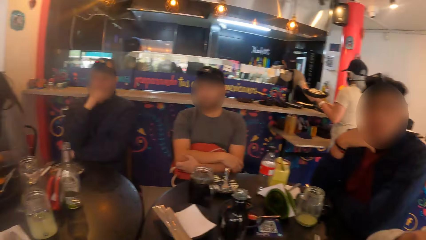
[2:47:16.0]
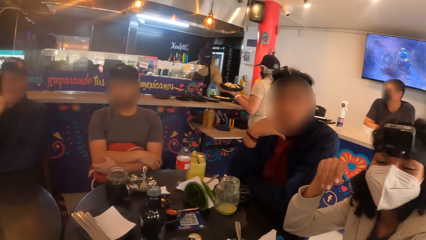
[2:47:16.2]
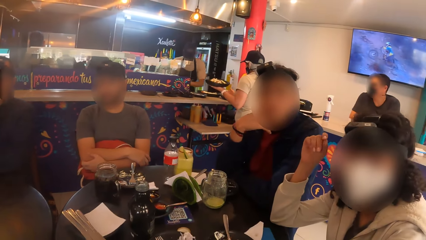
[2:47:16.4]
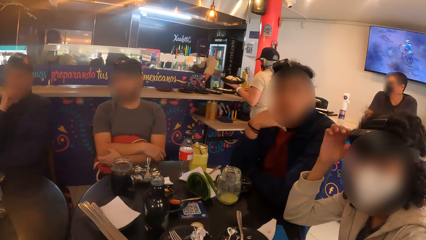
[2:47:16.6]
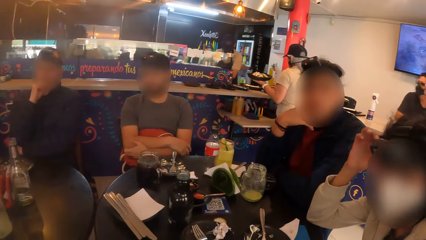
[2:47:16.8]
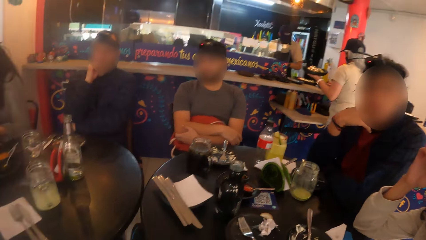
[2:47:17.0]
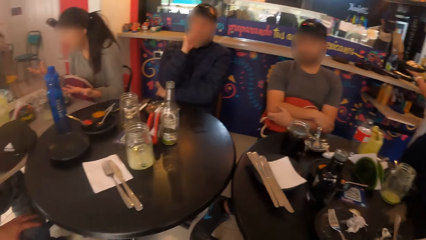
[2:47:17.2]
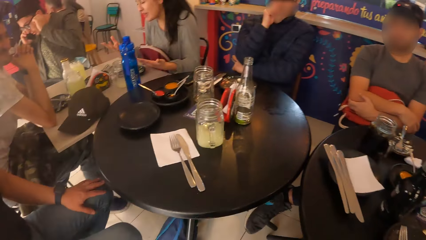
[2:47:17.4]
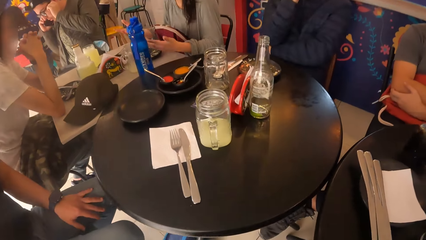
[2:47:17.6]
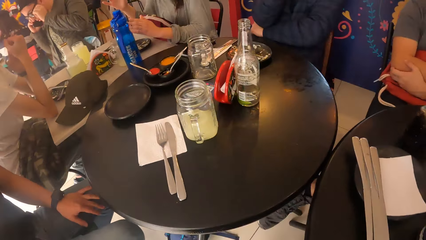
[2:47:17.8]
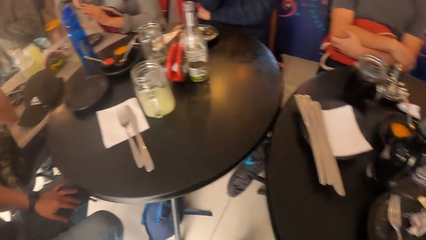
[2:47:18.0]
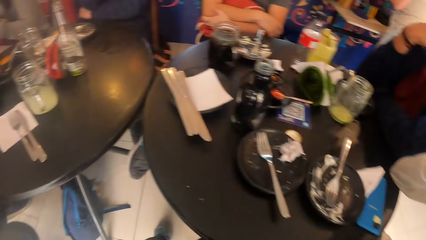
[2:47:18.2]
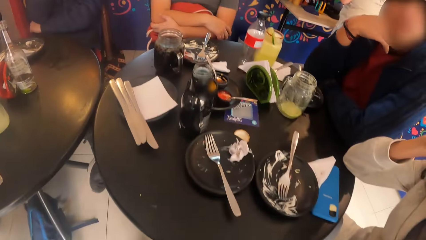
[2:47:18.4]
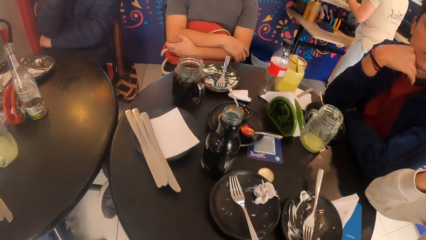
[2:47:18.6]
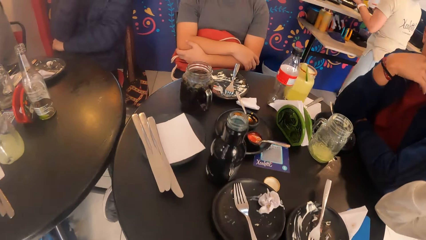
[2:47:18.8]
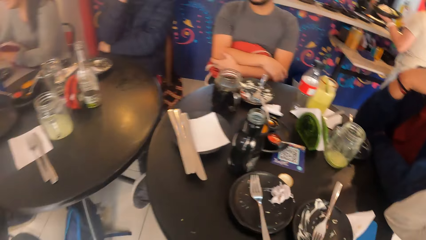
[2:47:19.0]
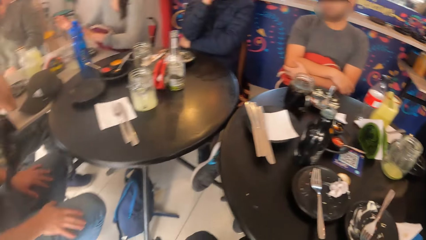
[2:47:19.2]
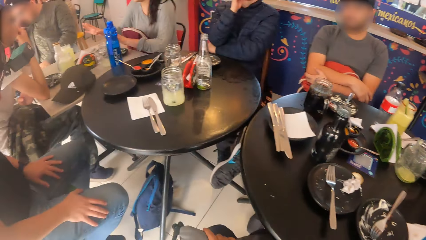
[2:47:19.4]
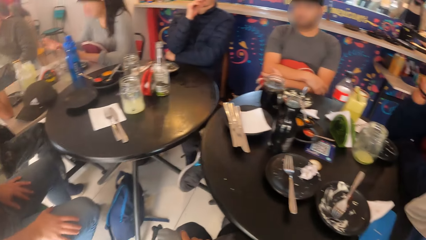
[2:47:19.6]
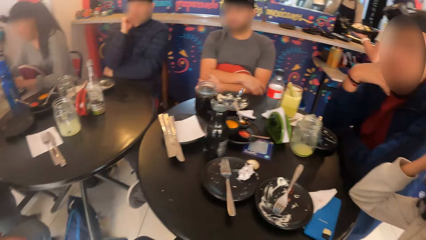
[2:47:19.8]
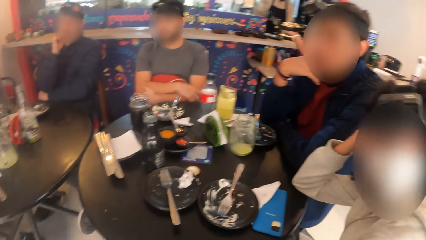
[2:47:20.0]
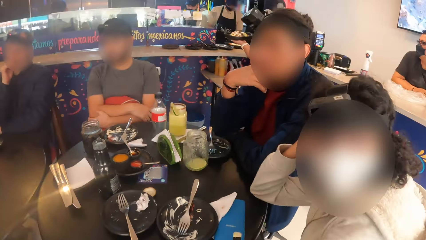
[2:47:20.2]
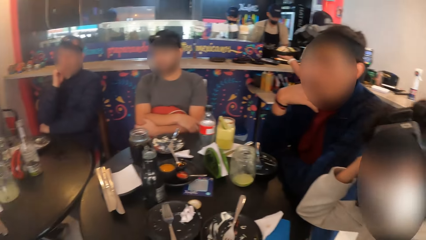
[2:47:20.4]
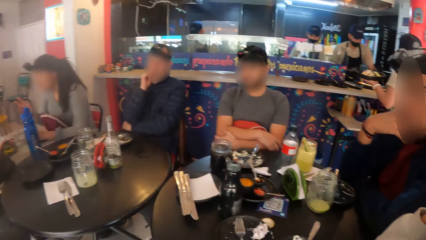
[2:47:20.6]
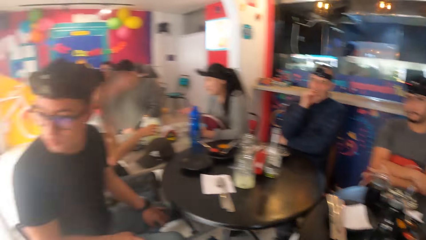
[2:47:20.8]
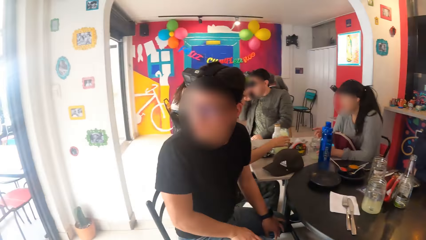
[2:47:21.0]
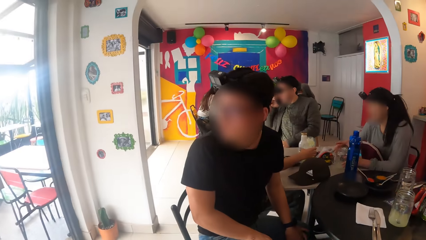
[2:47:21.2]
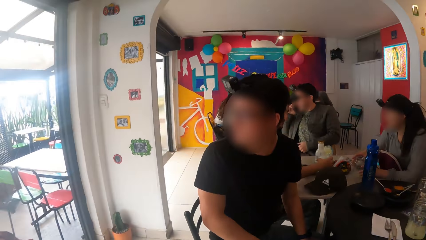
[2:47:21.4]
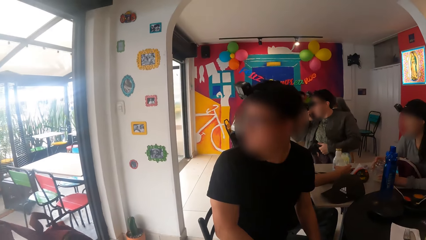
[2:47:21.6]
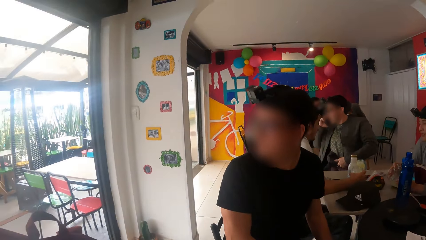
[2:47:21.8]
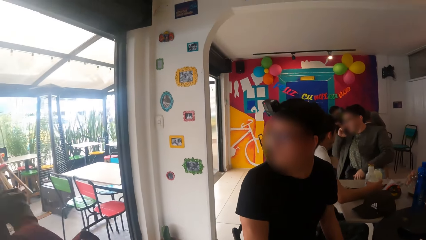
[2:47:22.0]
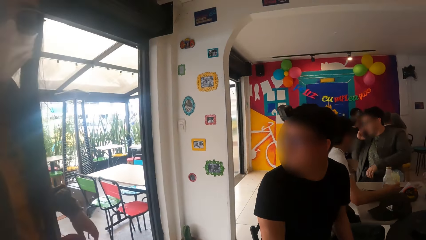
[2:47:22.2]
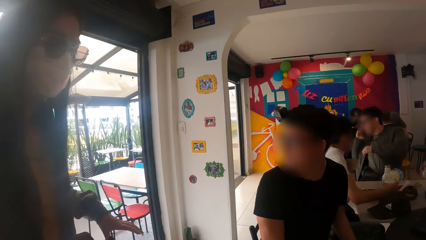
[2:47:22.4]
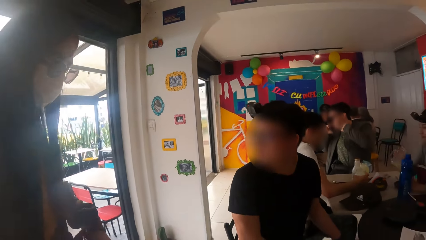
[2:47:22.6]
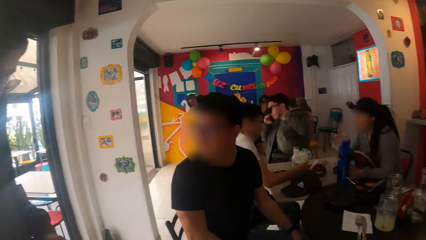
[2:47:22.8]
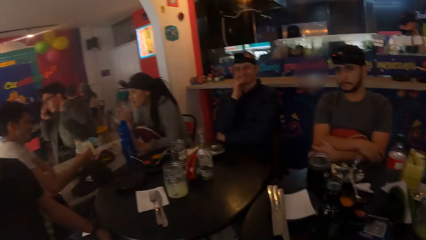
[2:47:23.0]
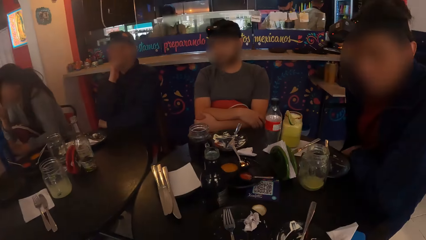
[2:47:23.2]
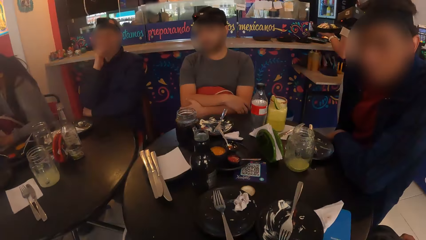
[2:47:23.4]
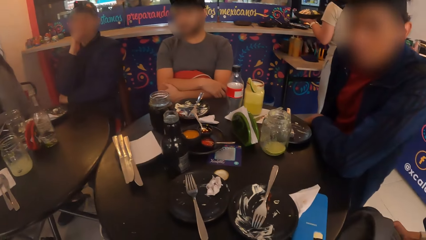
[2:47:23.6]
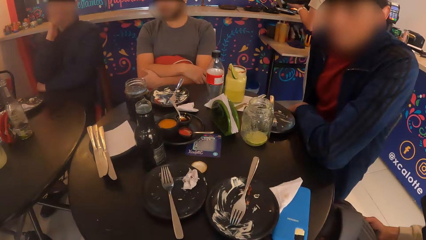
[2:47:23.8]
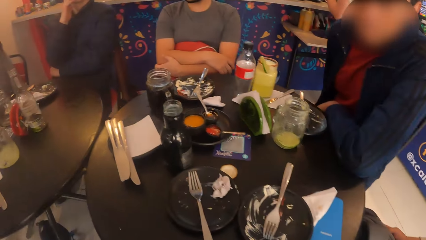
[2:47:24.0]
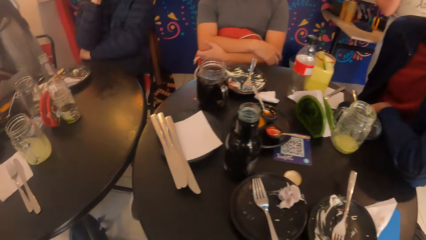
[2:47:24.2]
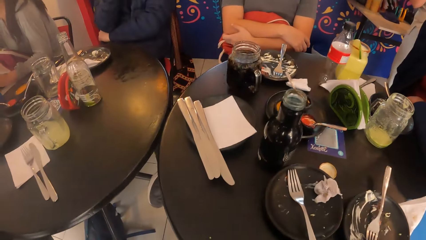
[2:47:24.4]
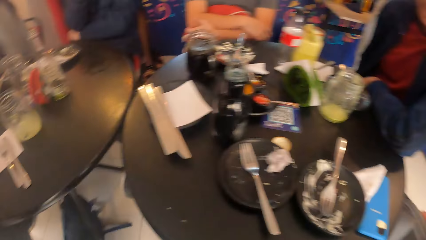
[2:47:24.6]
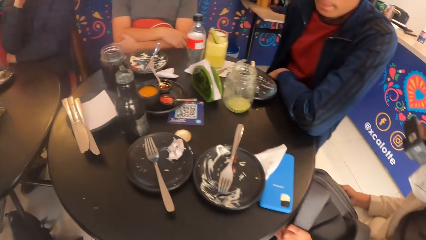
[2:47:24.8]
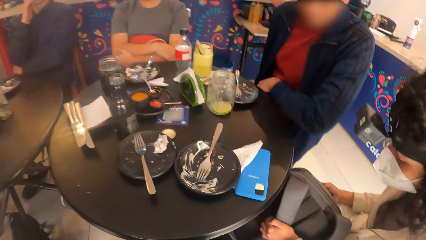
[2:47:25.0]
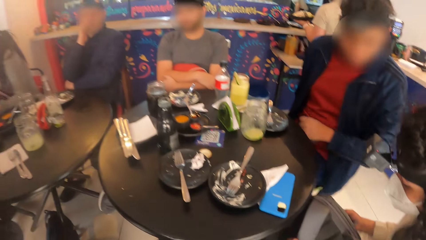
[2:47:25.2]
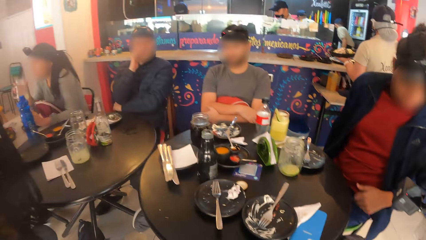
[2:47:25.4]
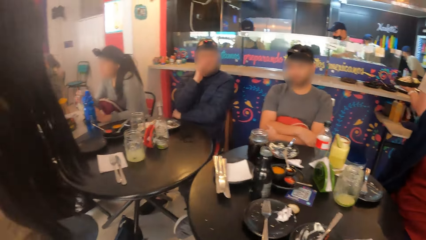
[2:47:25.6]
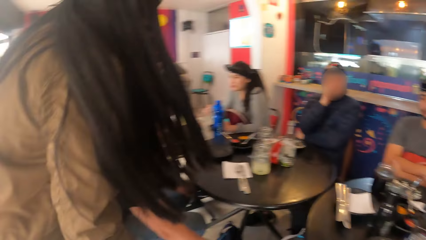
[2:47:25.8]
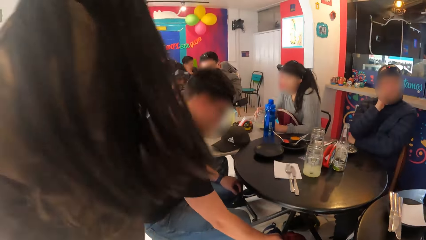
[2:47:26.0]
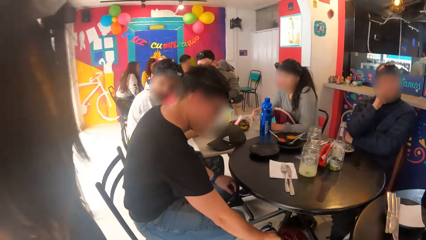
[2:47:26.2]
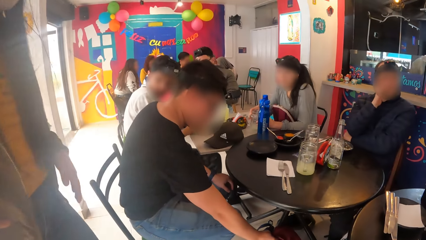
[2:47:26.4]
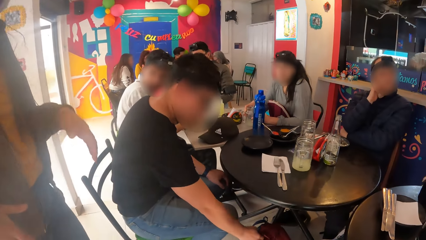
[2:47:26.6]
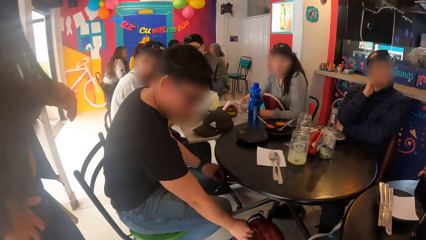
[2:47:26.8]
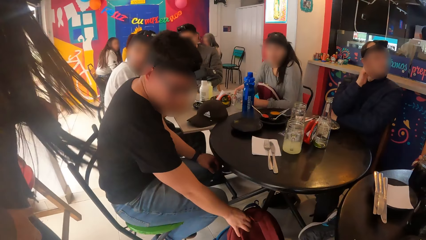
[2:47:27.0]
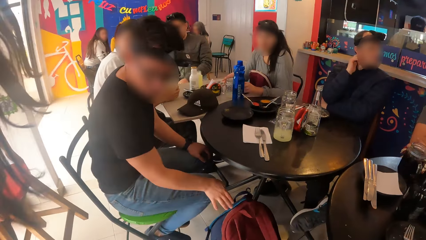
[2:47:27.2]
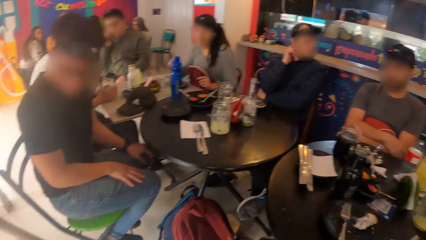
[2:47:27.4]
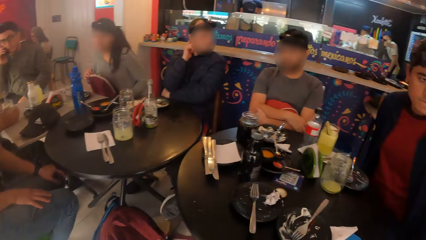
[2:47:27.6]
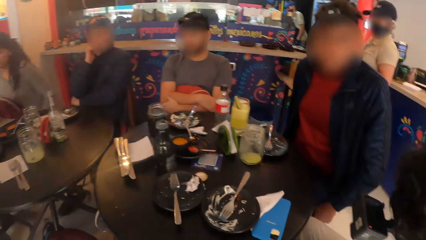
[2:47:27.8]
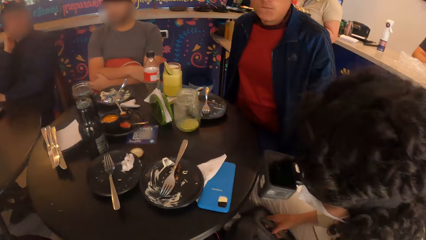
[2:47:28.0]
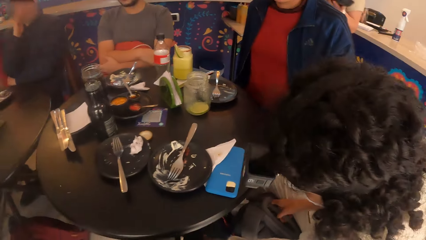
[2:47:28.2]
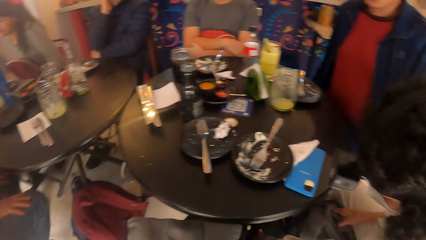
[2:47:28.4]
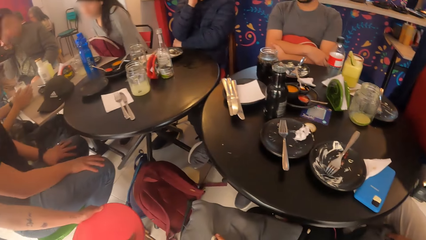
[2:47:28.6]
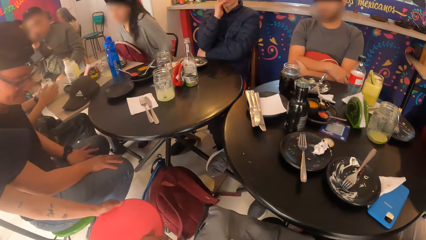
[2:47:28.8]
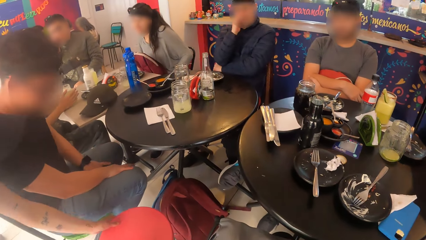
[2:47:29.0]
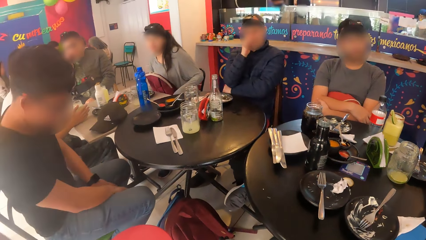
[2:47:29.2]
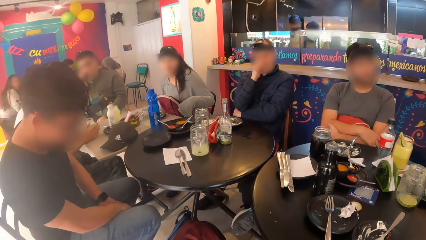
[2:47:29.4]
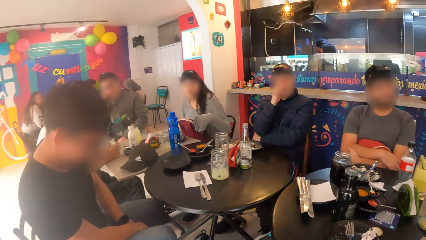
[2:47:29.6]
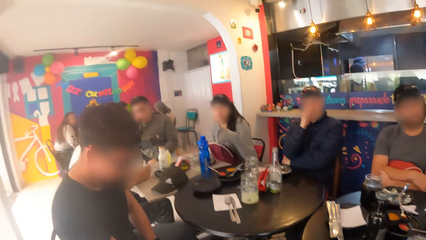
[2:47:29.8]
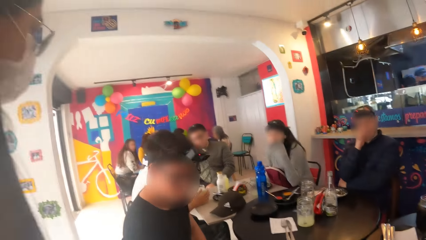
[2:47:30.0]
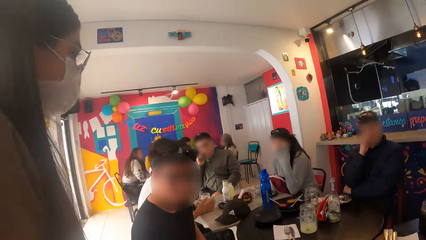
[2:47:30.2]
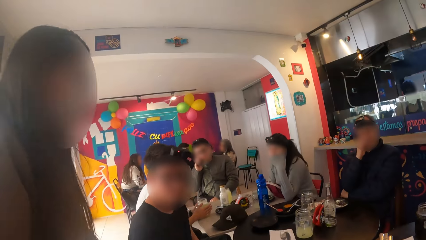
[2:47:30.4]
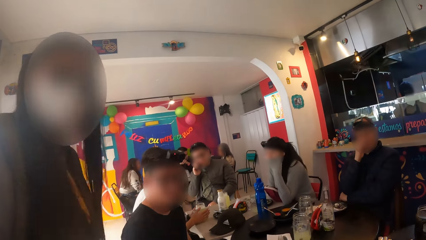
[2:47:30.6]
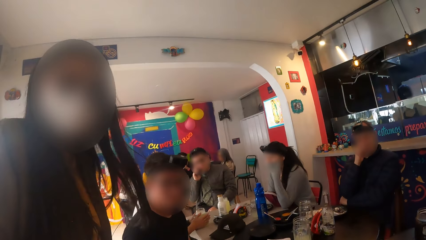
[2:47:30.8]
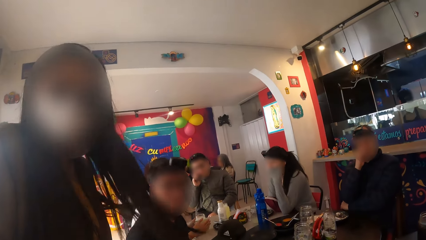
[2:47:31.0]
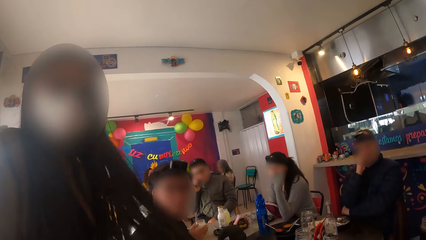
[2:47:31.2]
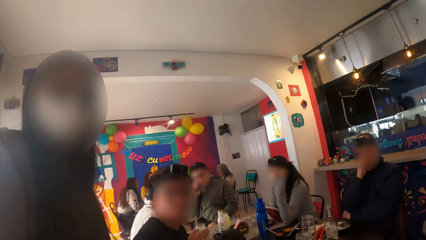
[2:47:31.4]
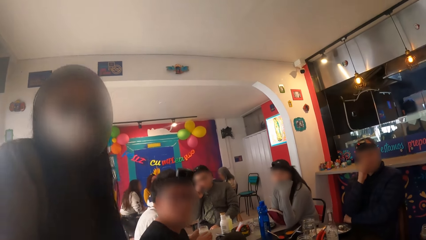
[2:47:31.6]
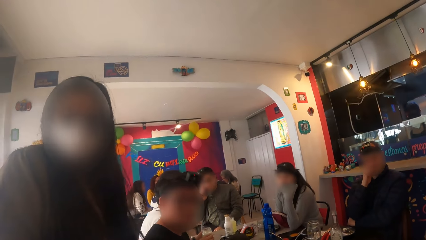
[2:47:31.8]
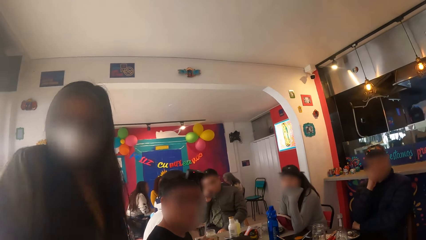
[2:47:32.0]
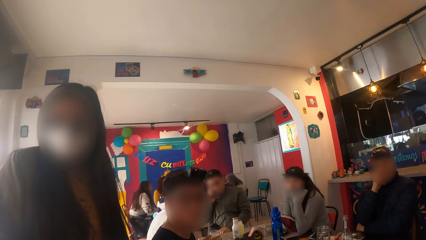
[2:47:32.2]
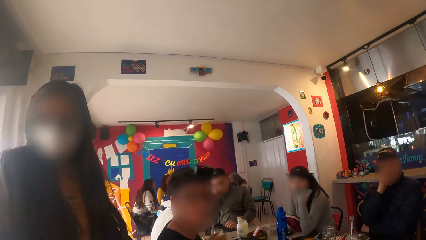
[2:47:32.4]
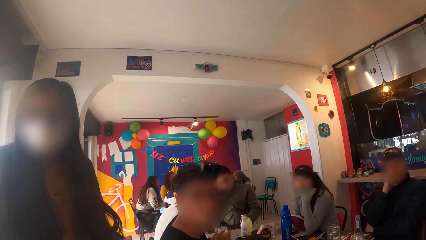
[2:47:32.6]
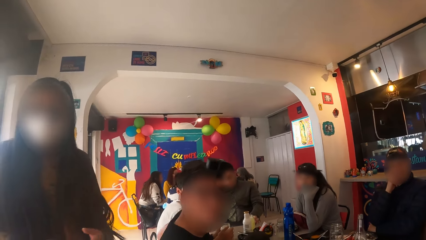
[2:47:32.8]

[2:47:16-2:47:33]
The woman adjusts a camera on her head with her right hand. Another woman rests her jaw on her left arm on the table. The camera wearer converses with a third woman and a man.
